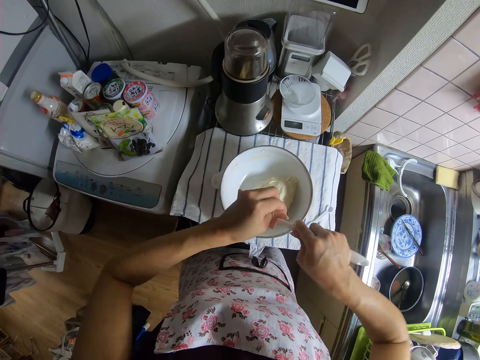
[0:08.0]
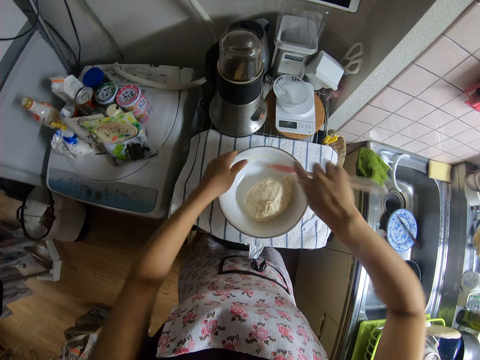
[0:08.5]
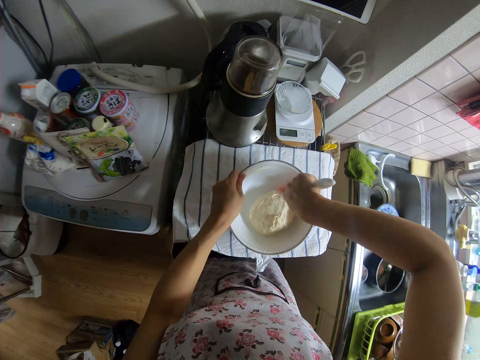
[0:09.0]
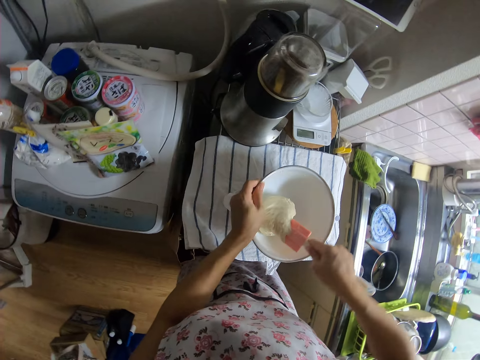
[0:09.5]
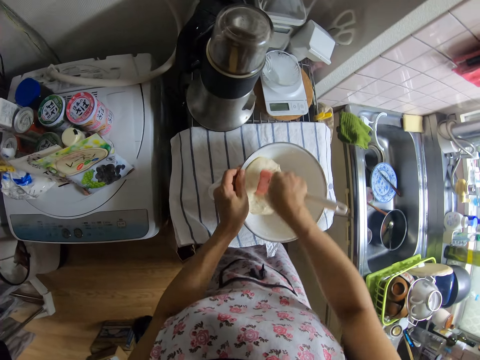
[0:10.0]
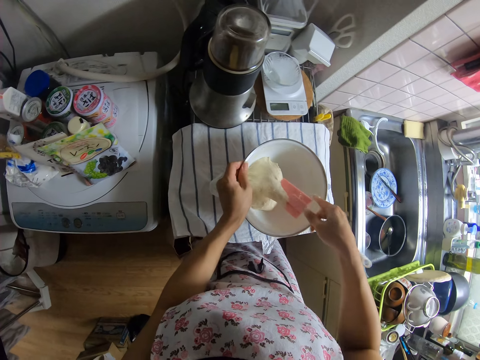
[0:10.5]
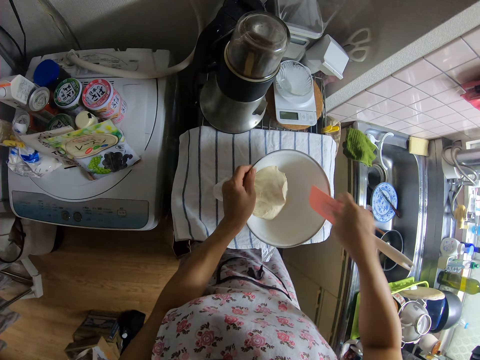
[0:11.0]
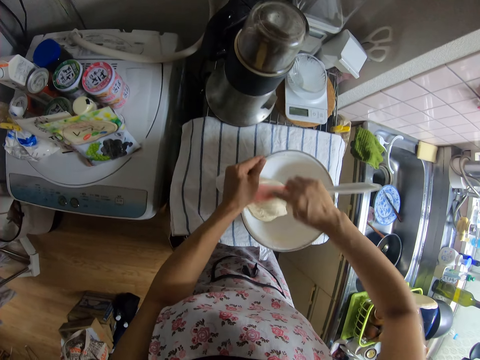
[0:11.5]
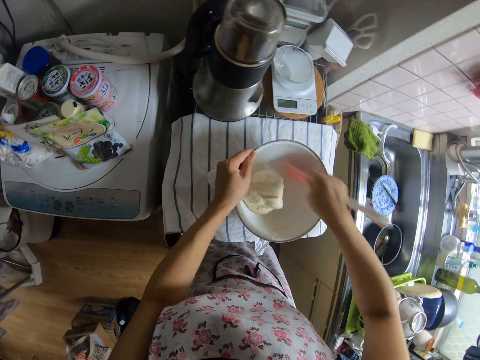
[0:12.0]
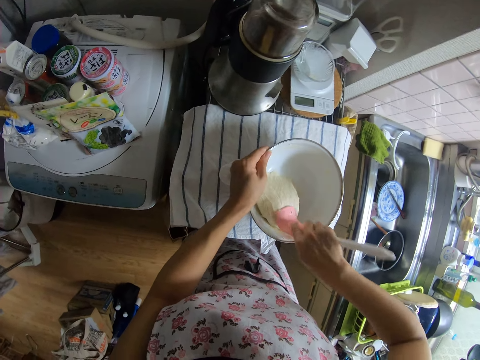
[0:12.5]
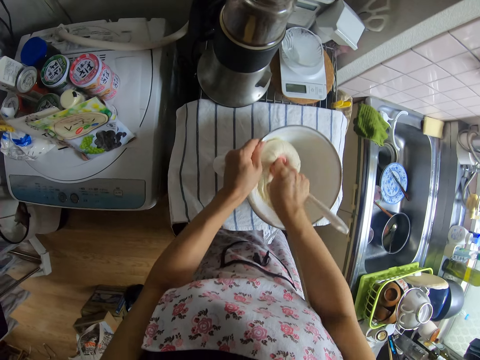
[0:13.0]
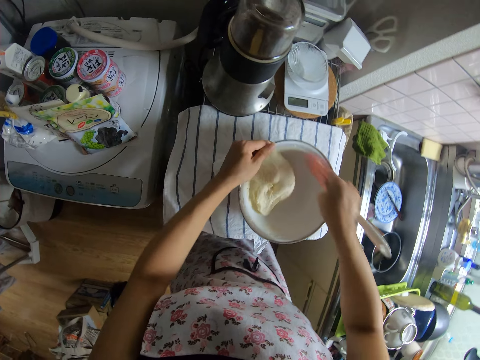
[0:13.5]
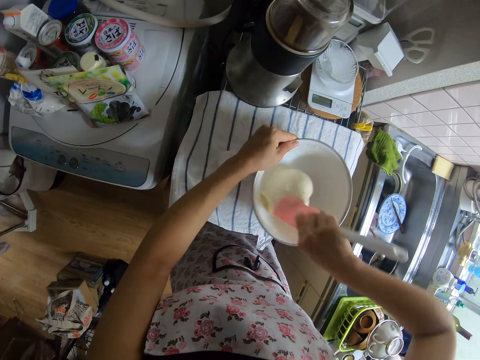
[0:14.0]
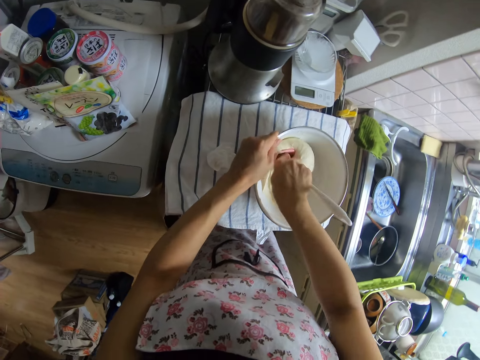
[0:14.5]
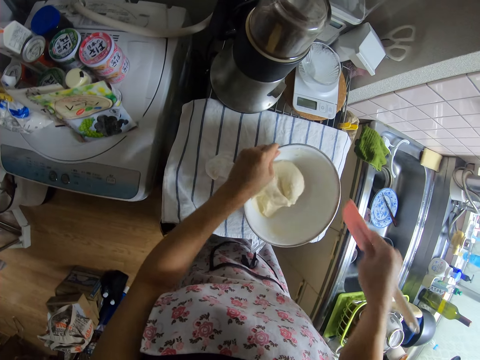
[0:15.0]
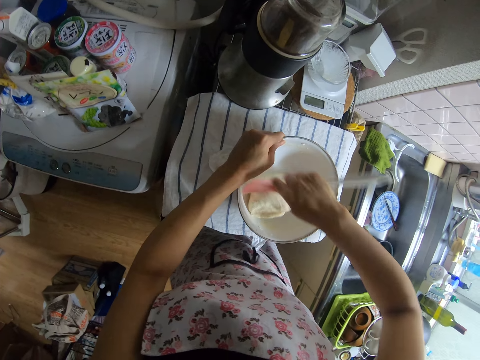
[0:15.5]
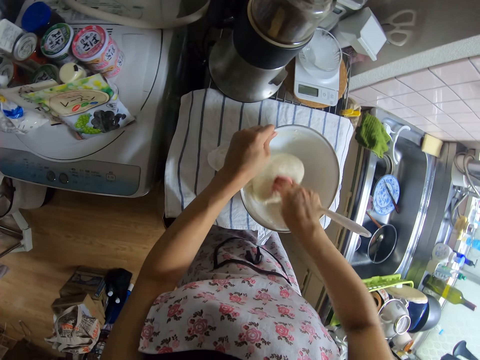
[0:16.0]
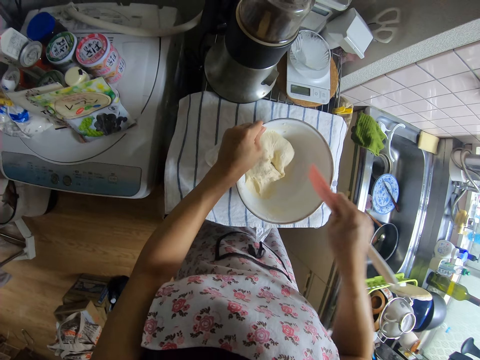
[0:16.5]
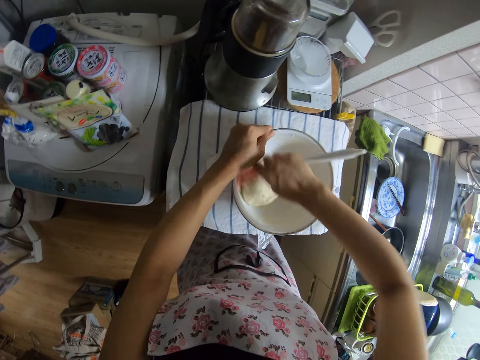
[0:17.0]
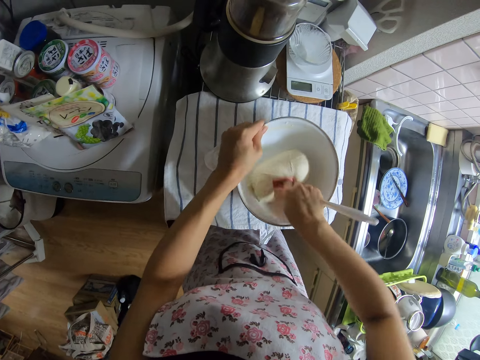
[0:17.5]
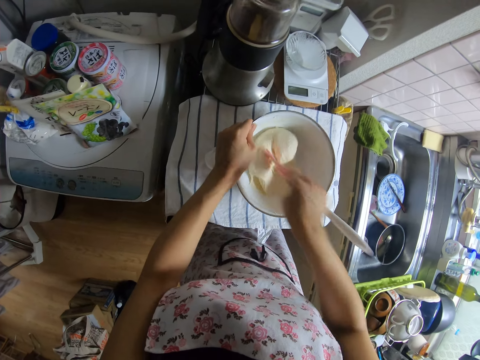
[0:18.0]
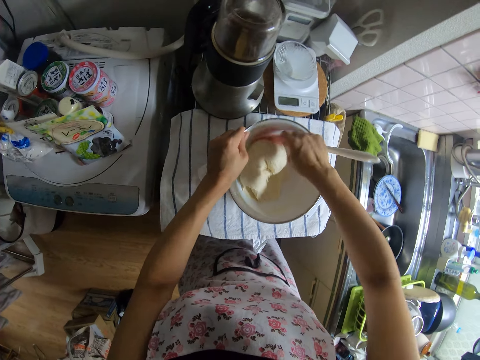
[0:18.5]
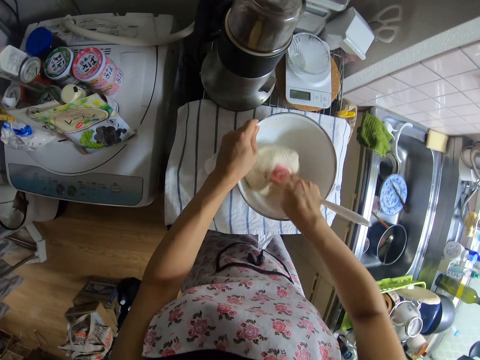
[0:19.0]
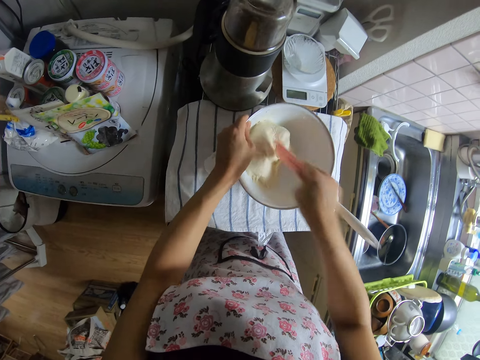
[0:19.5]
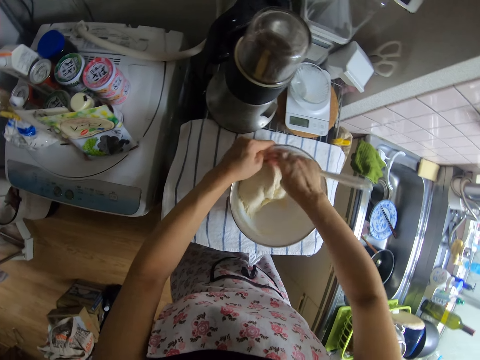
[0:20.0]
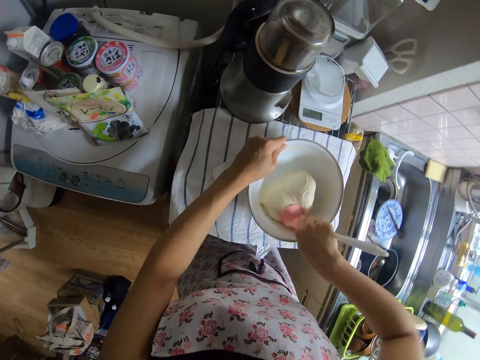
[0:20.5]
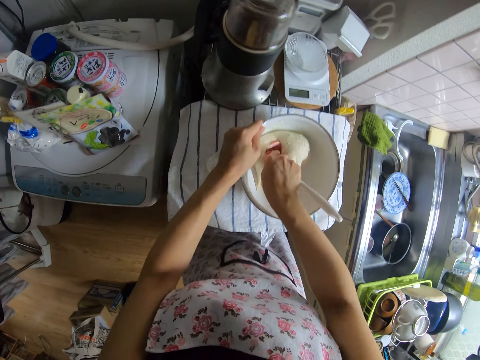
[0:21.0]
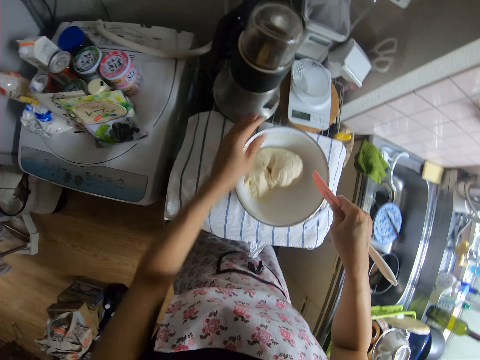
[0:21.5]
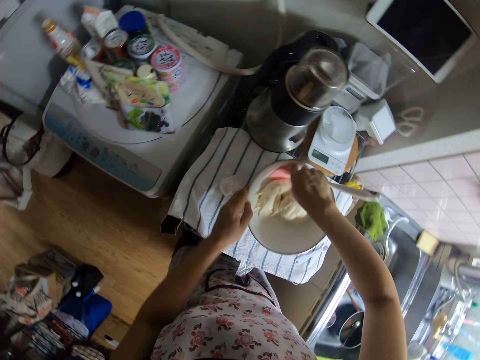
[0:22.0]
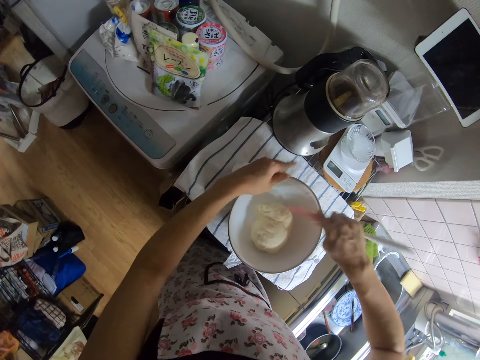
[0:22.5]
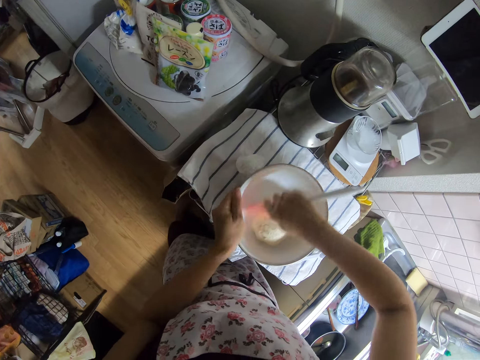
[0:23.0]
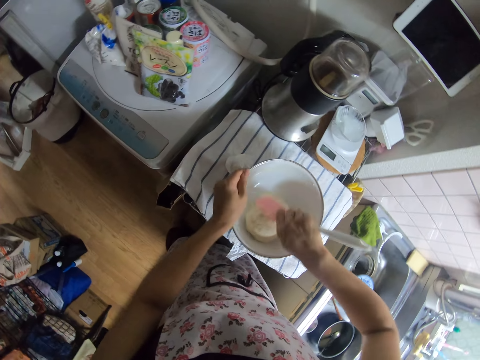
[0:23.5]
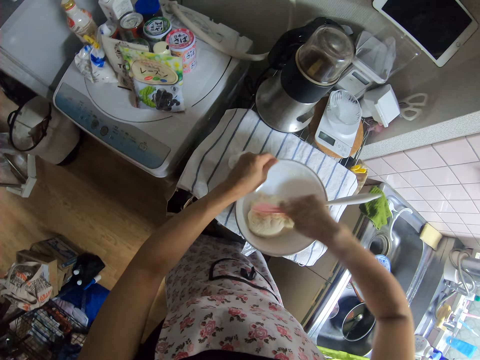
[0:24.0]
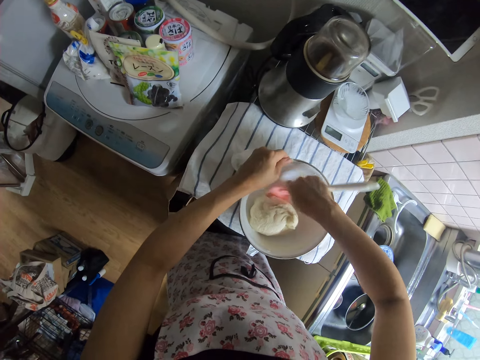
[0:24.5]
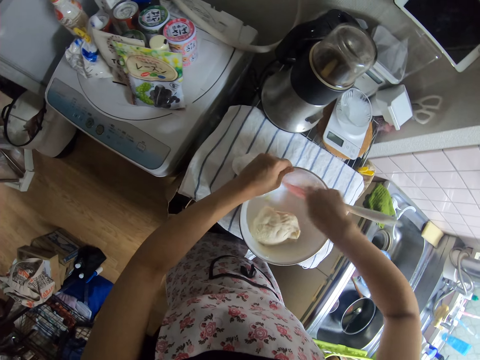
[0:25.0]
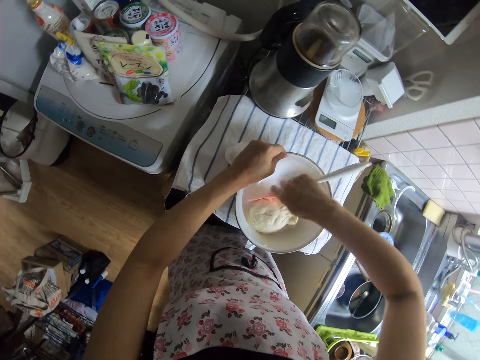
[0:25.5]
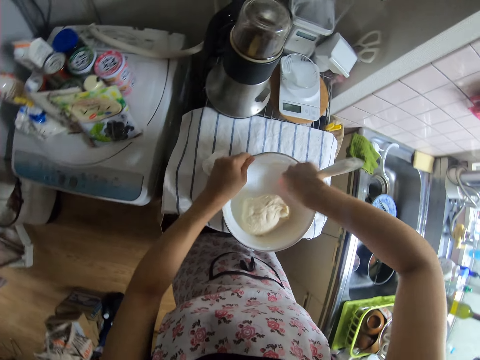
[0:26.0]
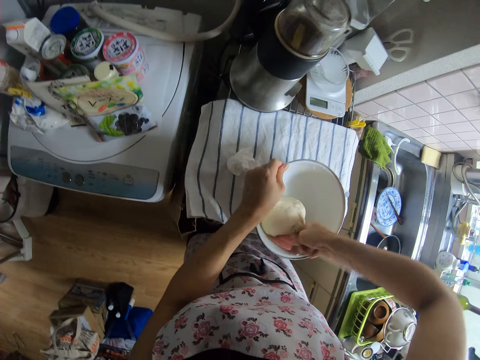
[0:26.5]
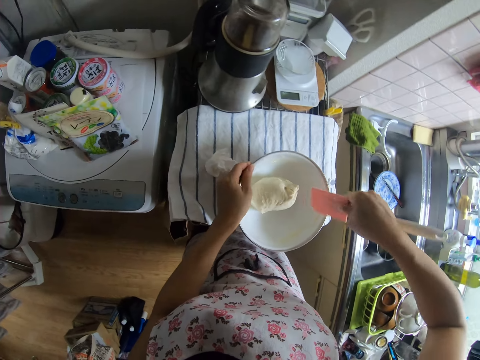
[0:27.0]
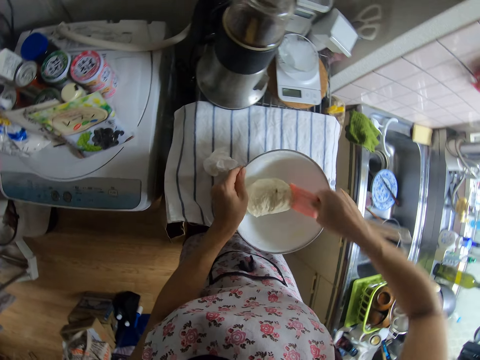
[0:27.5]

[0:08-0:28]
The camera wearer holds the bowl on the table with her left hand. She kneads the dough in the bowl with the spoon in her right hand. She turns the bowl on the table with her left hand. She kneads the dough in the bowl with the spoon in her right hand.

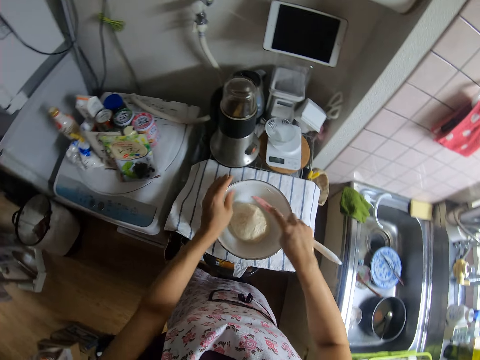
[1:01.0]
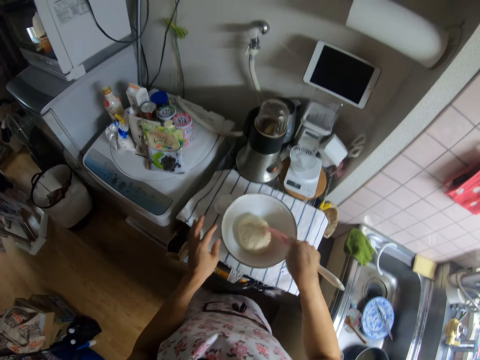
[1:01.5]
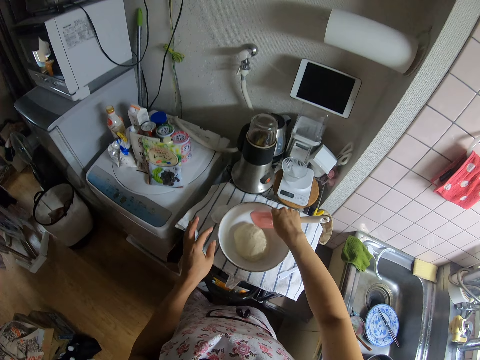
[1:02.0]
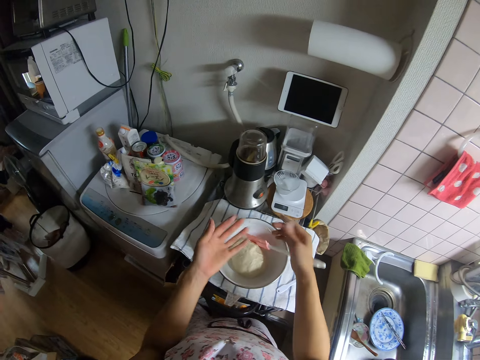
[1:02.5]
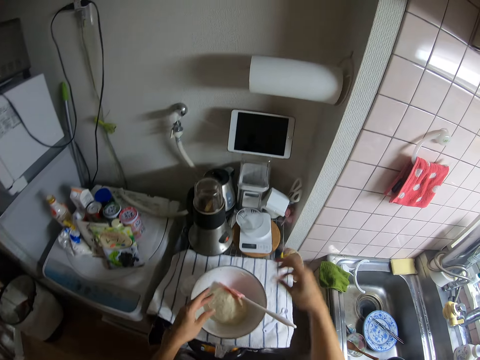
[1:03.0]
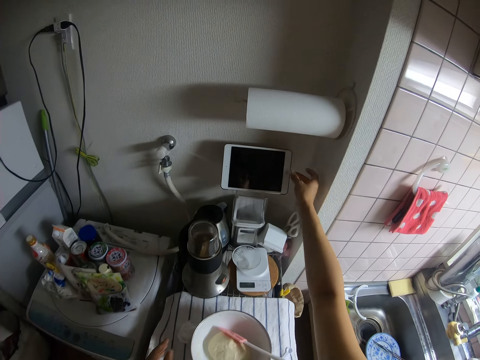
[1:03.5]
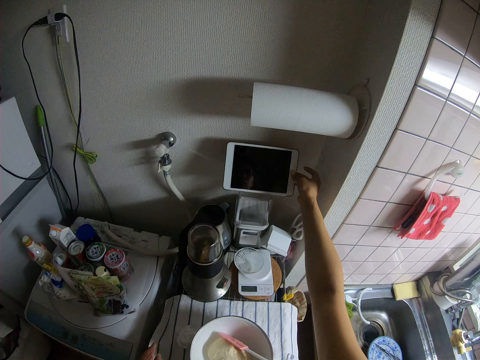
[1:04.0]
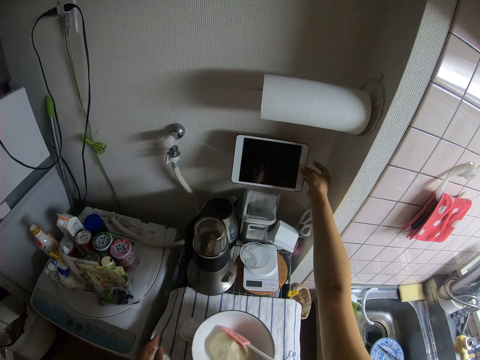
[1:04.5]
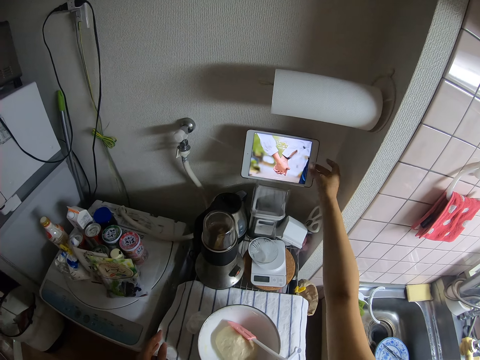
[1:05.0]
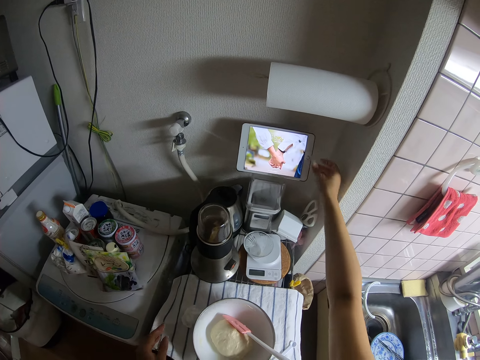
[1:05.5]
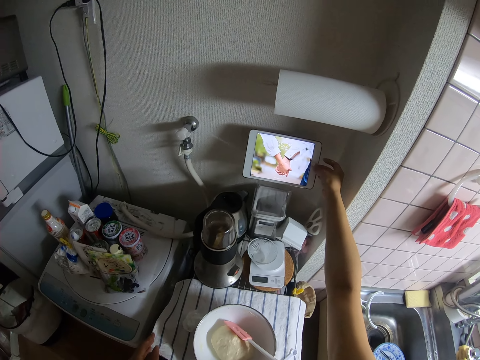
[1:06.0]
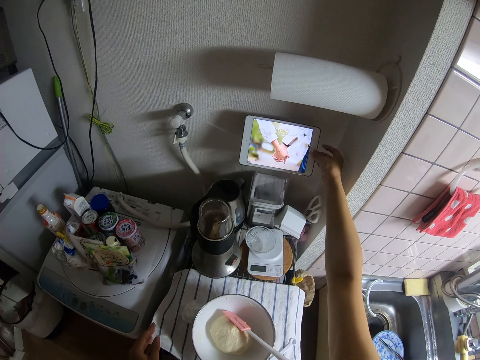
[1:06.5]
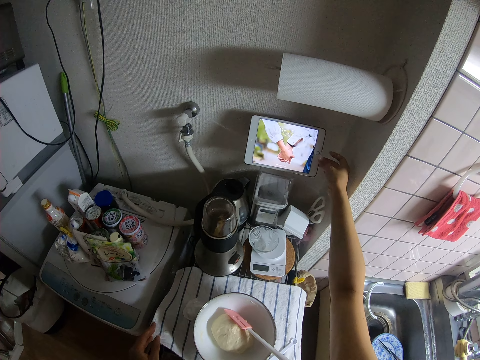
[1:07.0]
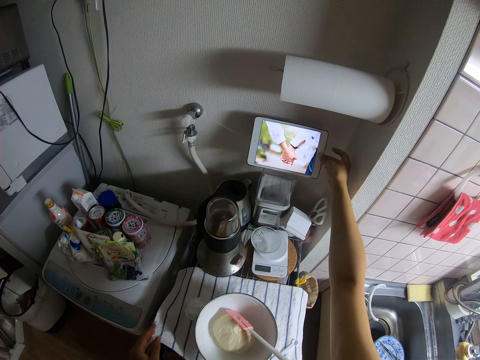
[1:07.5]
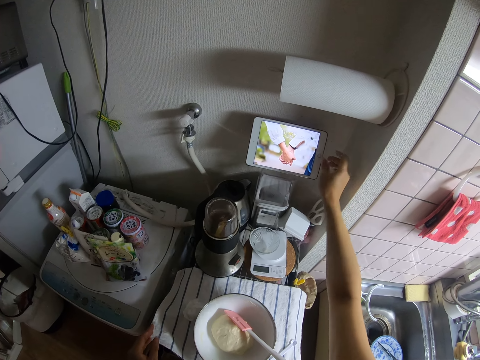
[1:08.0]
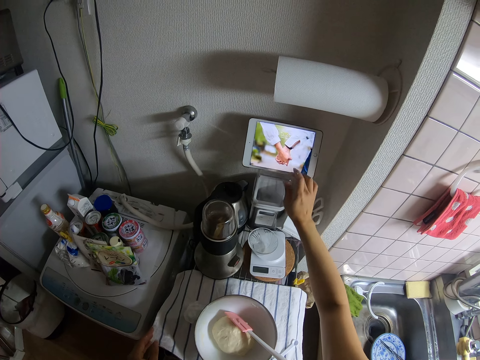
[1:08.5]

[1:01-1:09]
The camera wearer puts down the spatula. She puts on a tablet computer on top of a machine on the table with her right hand. She operates the tablet.
